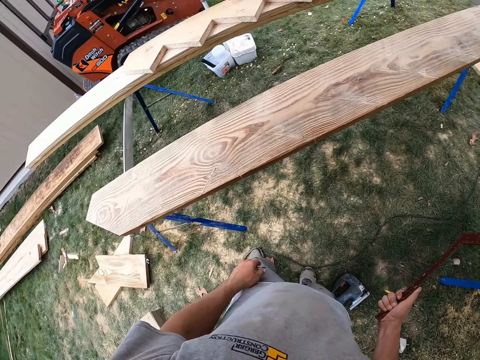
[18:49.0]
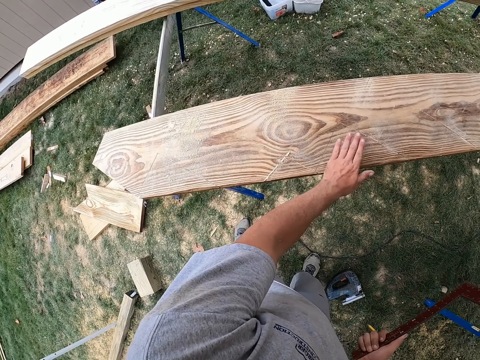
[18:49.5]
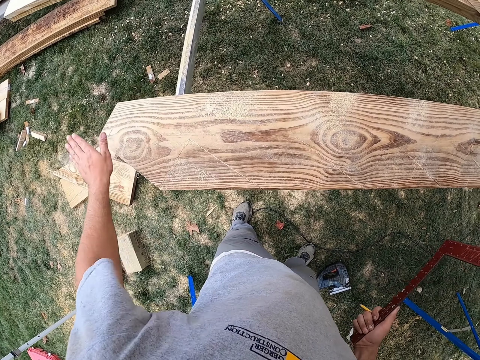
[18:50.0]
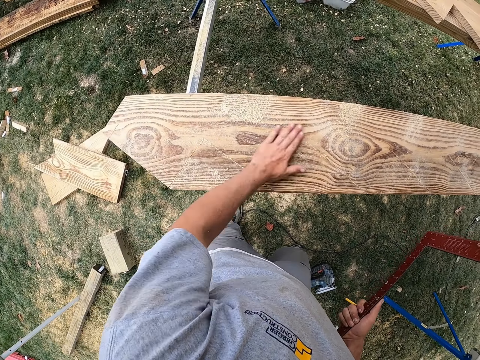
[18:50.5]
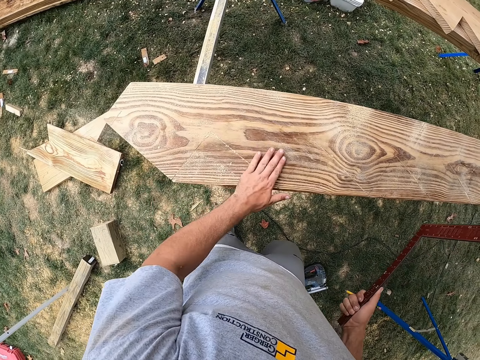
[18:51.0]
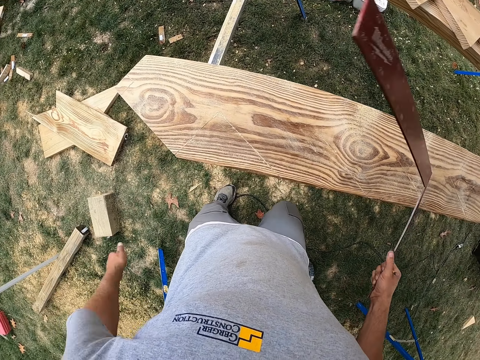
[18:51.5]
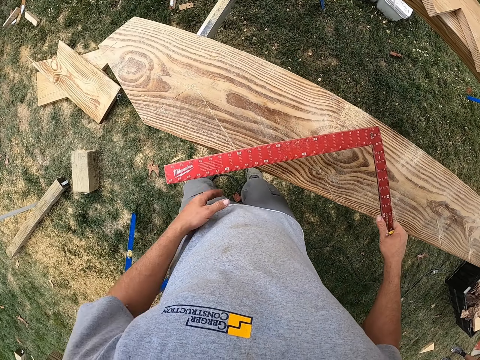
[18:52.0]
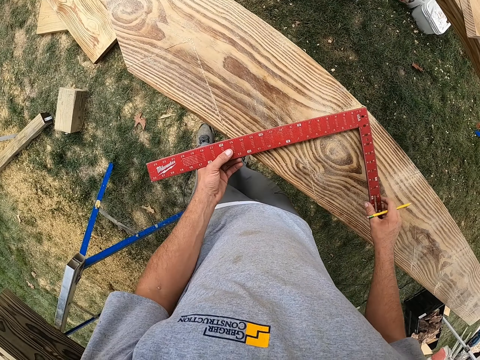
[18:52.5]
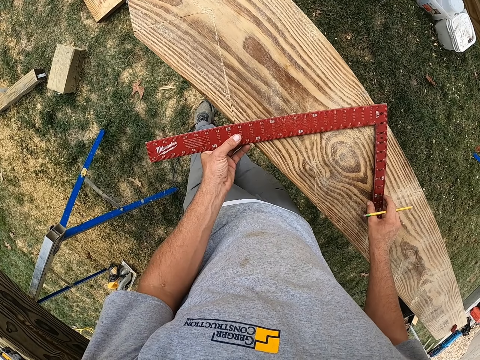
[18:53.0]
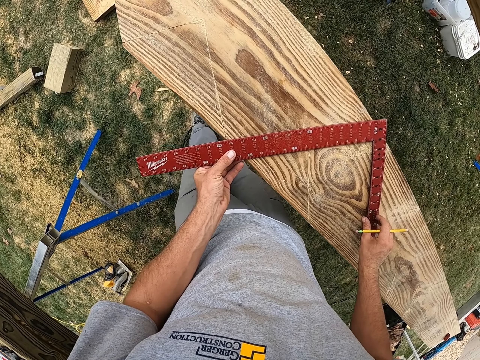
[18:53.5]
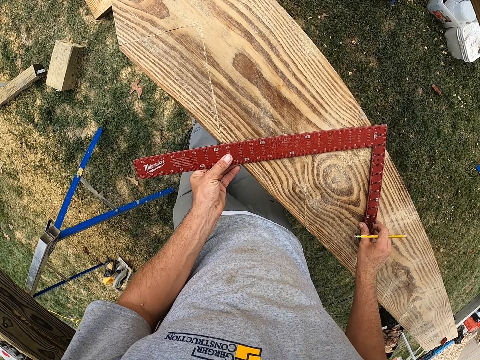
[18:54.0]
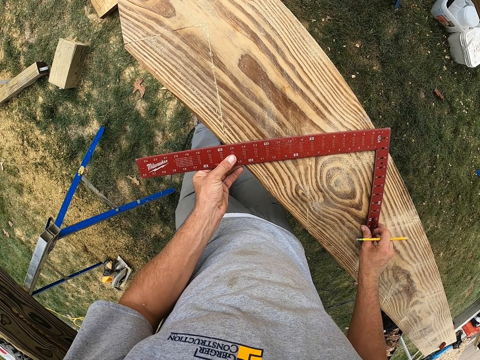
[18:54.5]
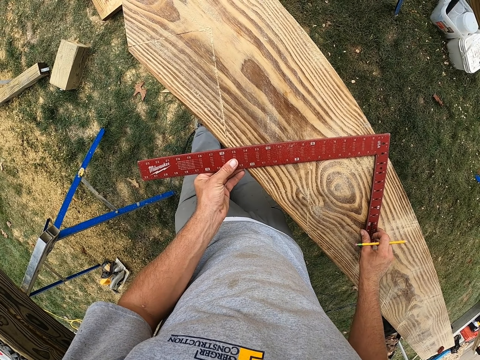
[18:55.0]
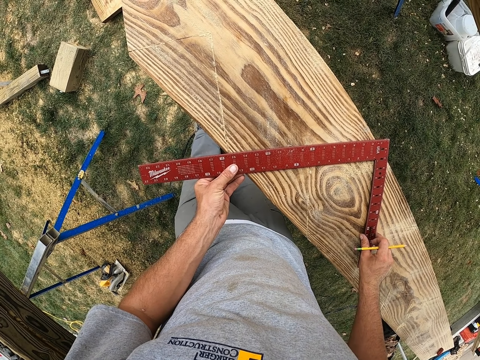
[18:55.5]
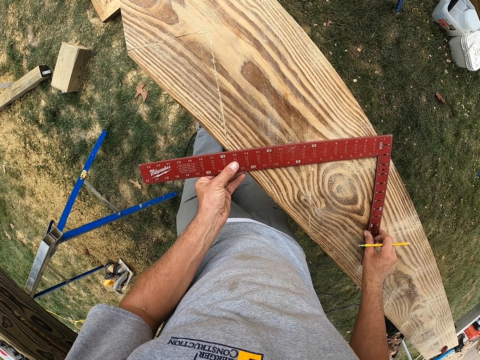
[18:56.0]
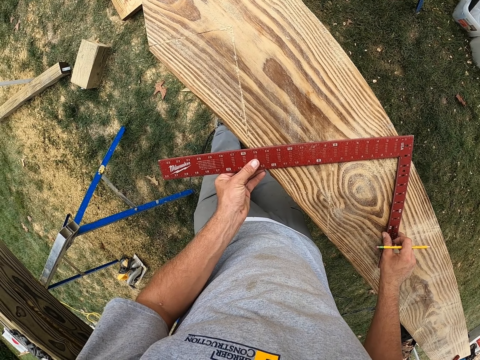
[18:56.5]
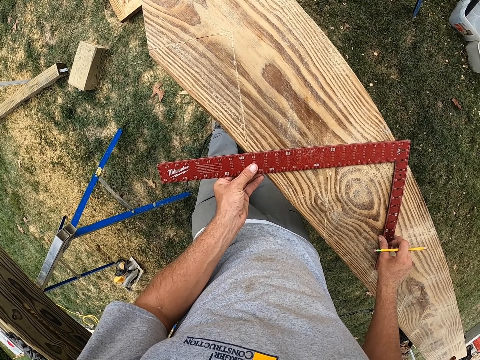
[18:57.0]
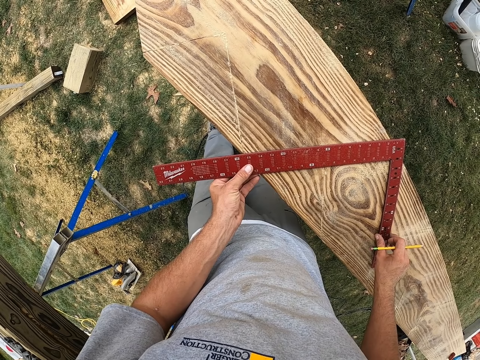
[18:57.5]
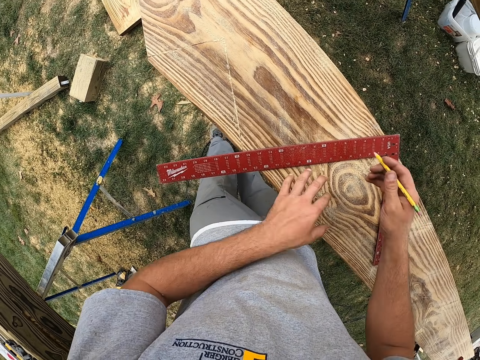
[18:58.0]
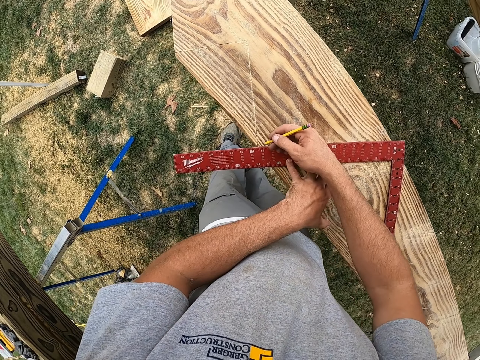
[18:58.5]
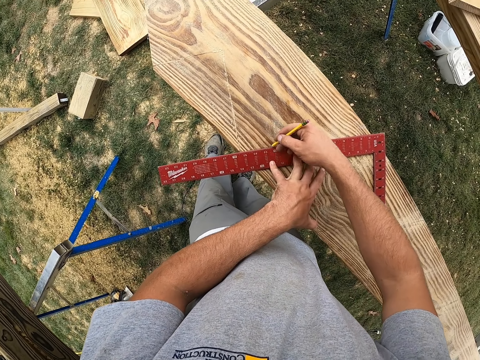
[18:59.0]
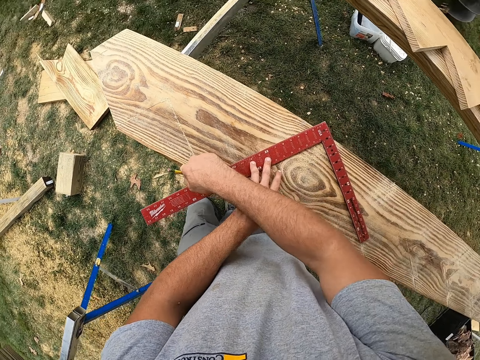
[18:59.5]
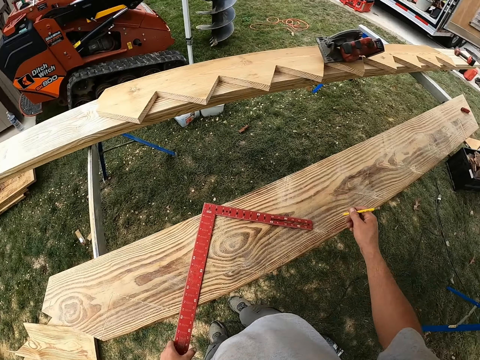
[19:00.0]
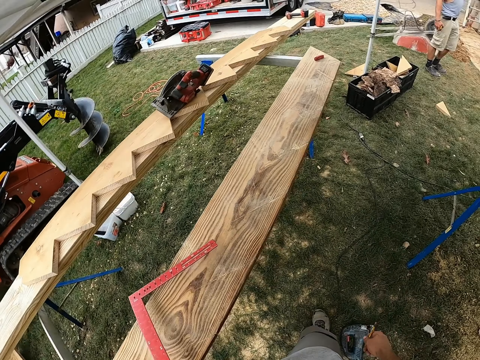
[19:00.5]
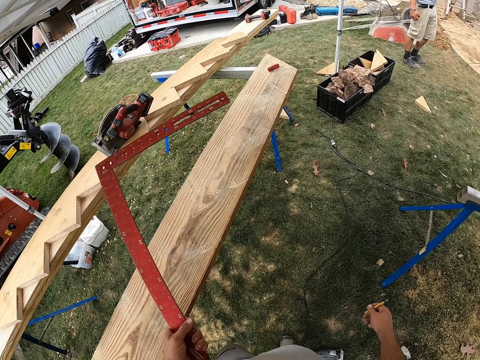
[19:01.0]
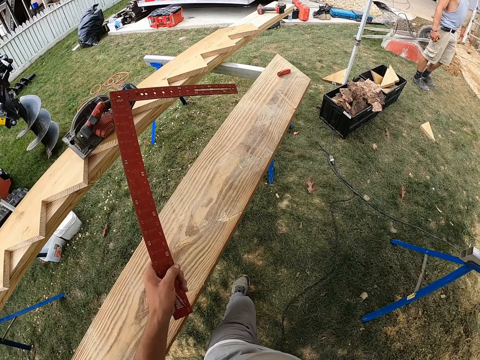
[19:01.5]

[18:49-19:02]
The camera wearer rubs a hand on the wood. They put the square ruler down. They measure the wood. They mark the wood with a pencil. They lift the square ruler.

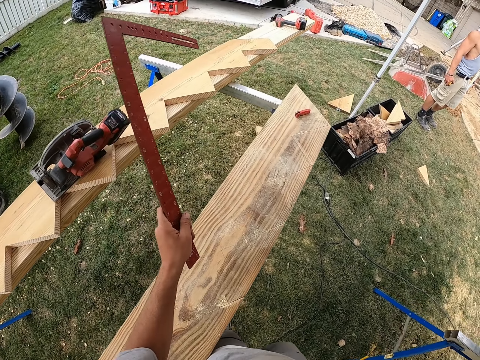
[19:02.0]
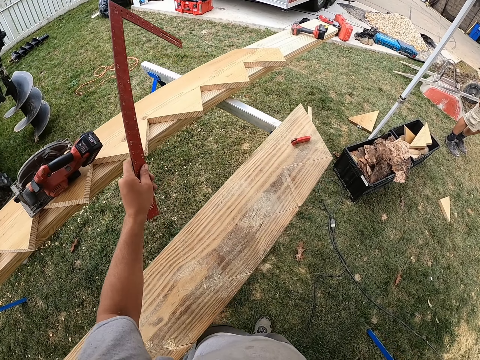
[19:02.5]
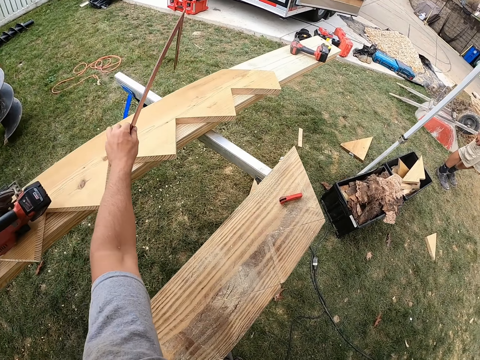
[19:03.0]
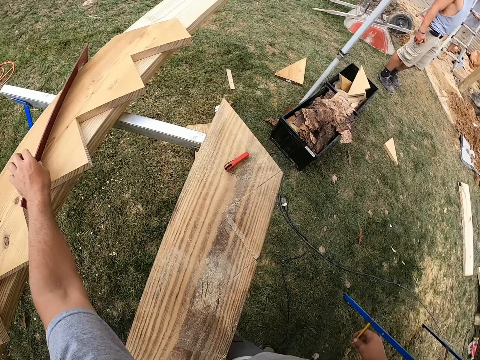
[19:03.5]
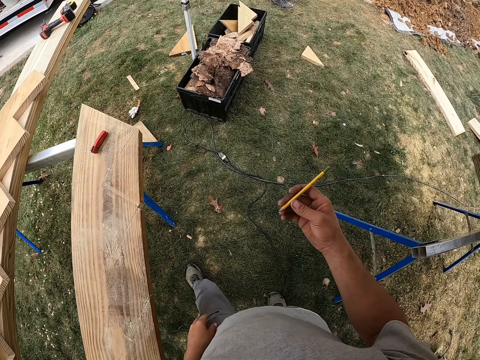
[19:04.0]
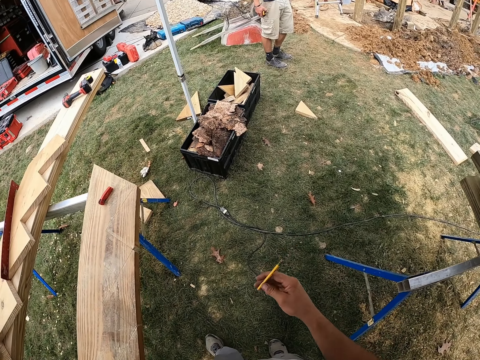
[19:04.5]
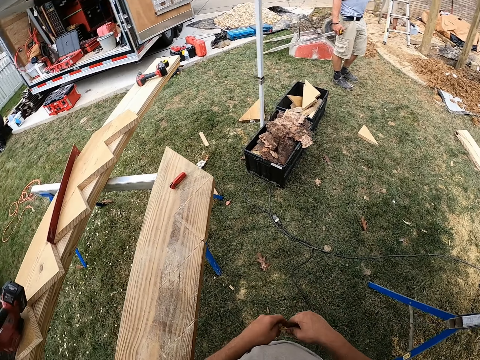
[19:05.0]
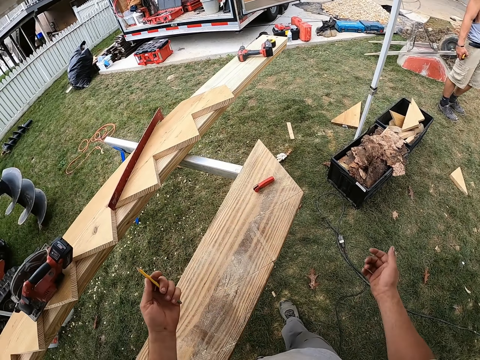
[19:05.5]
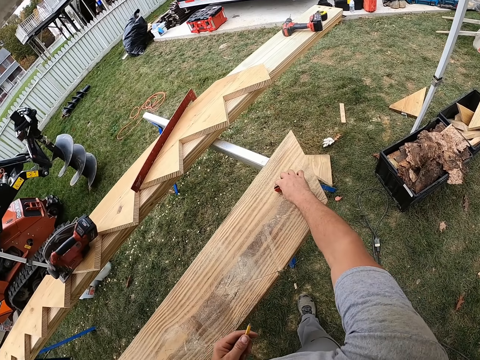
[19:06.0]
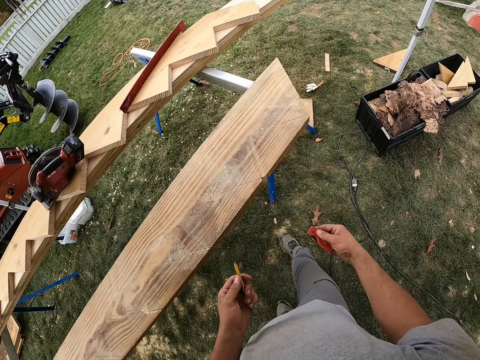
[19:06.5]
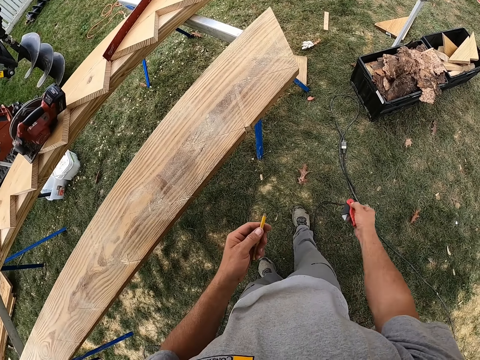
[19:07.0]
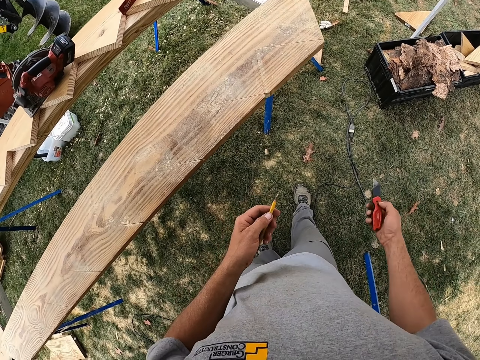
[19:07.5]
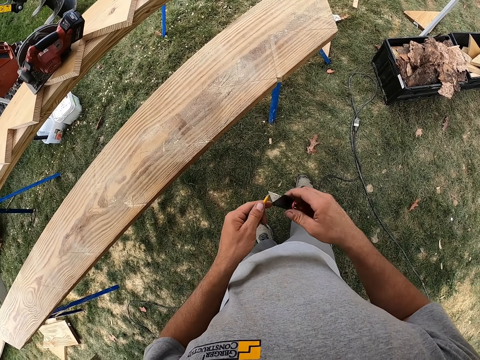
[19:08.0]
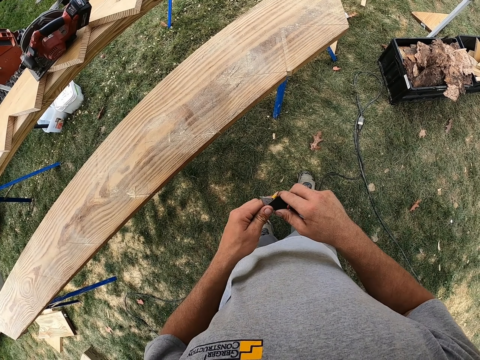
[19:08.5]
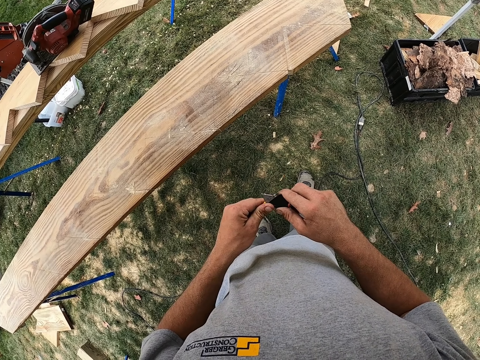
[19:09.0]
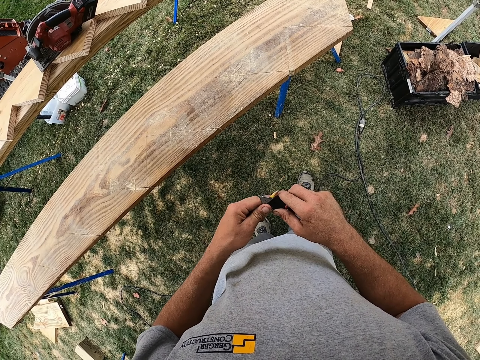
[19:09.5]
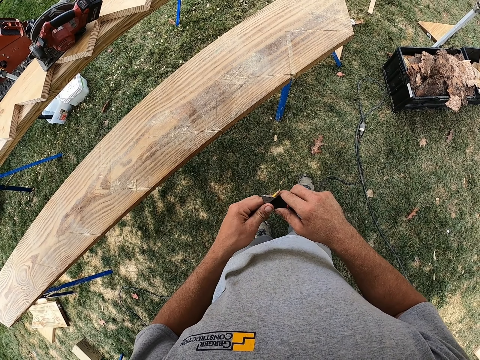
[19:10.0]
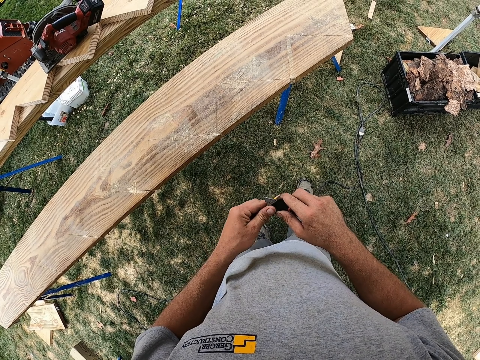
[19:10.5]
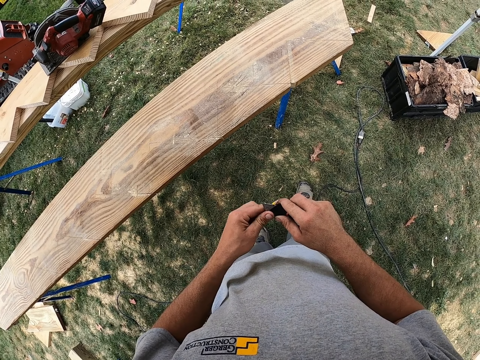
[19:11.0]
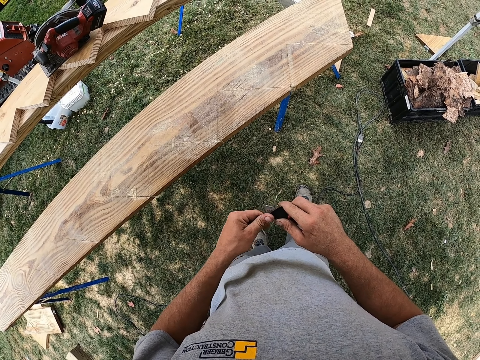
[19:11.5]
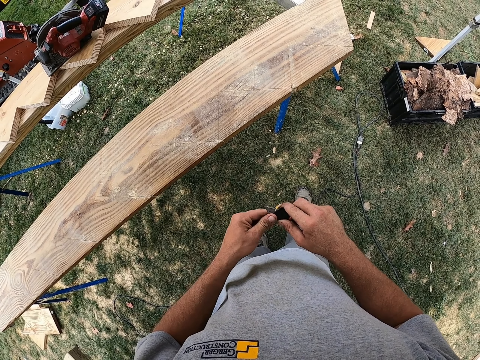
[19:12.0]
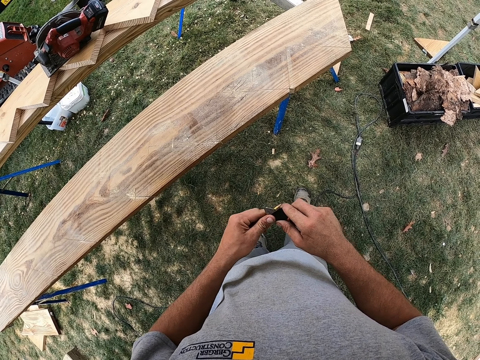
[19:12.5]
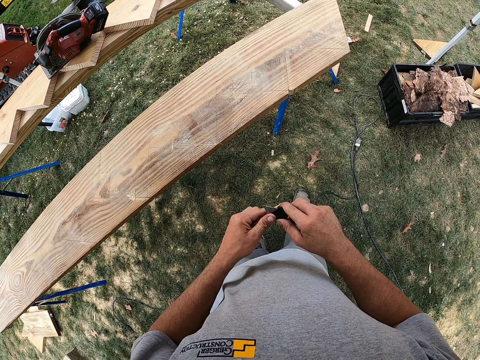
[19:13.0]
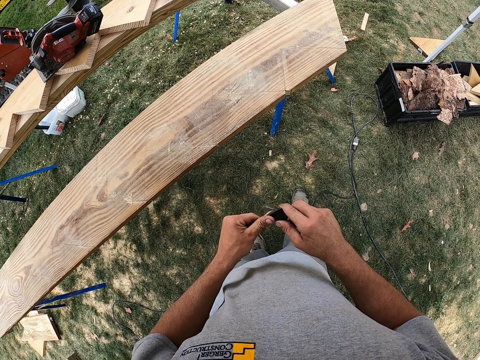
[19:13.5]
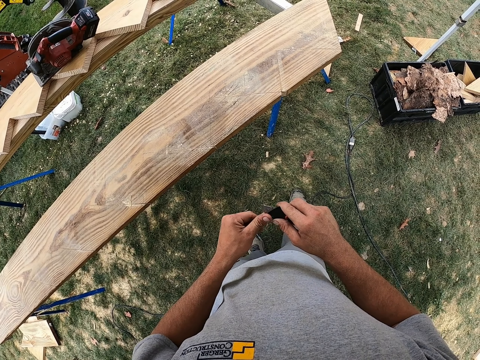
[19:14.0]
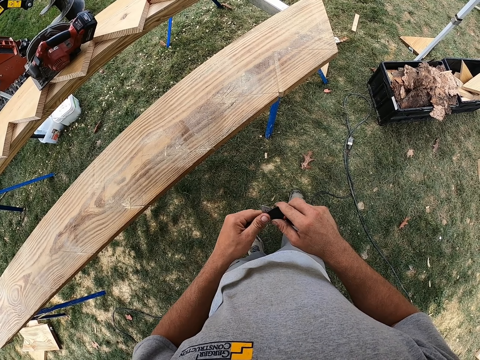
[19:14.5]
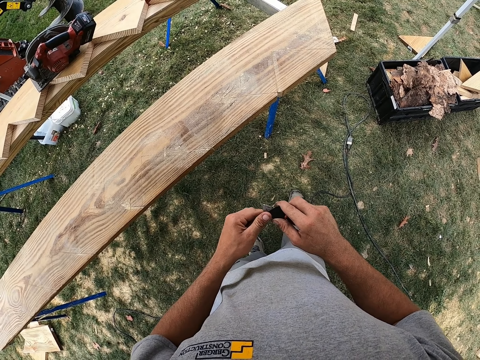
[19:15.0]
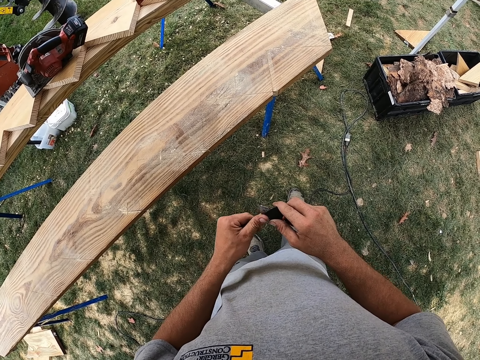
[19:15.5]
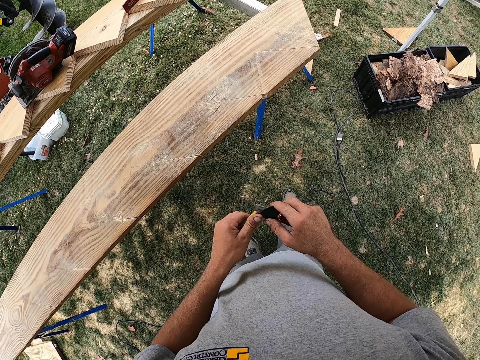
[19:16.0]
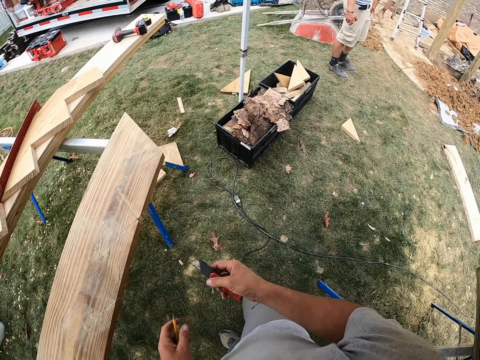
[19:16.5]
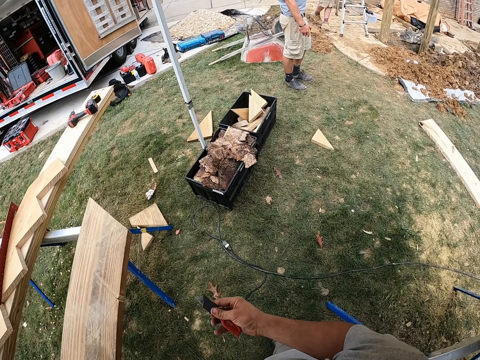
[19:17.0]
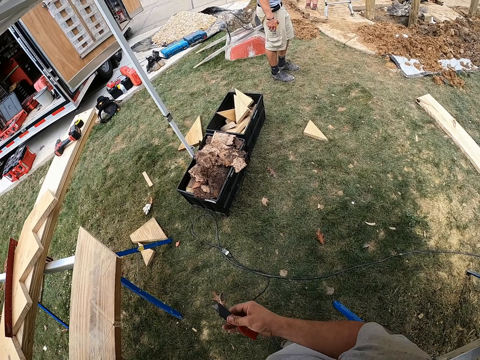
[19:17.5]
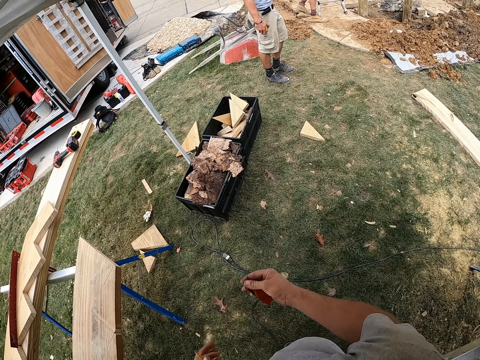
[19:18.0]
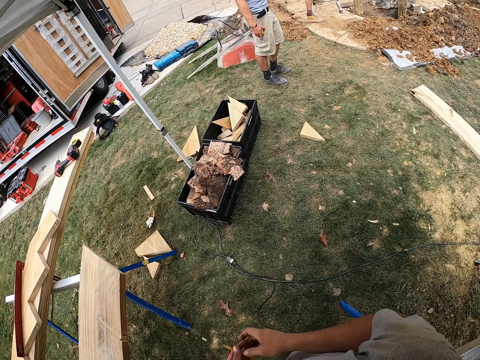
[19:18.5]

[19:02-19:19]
The camera wearer puts the square on the wood. They switch the pen to the left hand. They hold the pencil. They pick up a pocket knife or cutter. They sharpen the pencil with the cutter. They look around.
